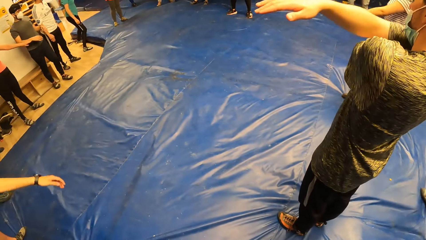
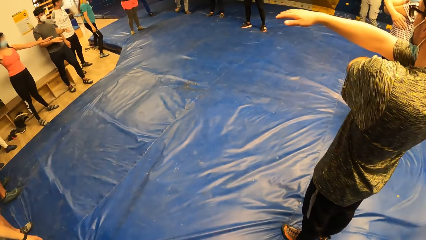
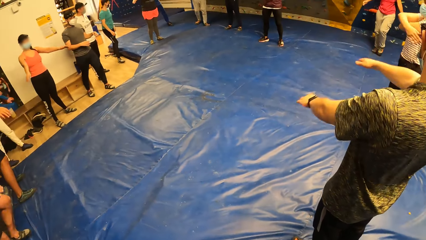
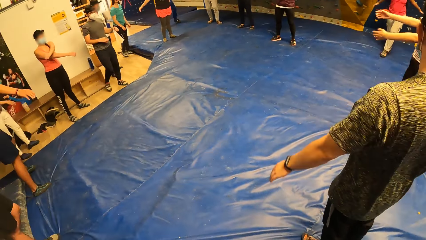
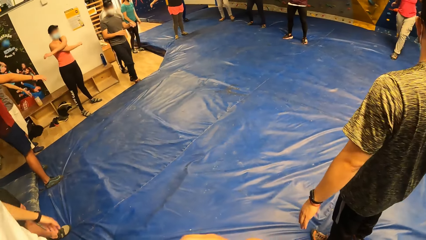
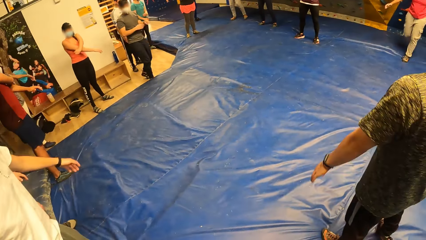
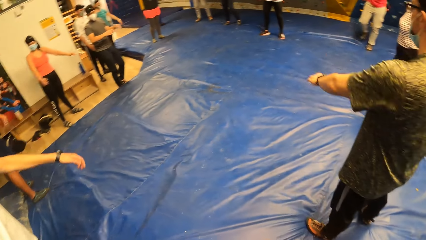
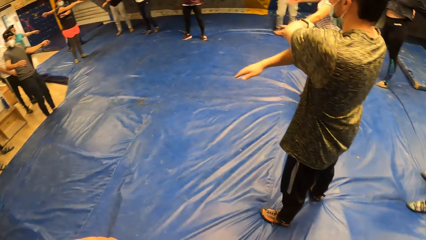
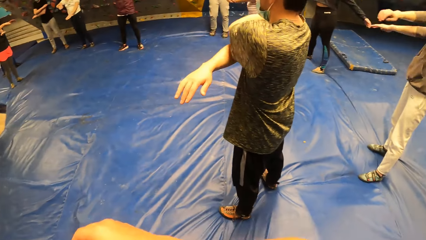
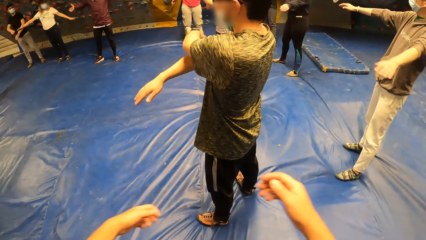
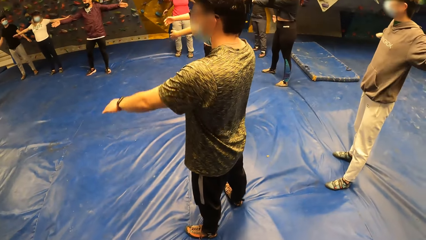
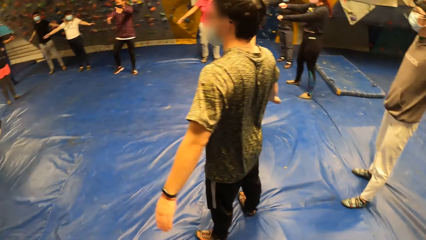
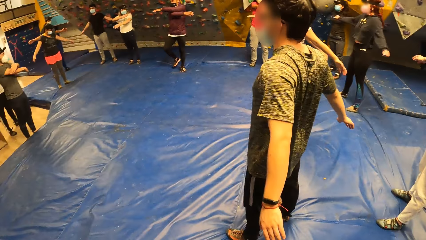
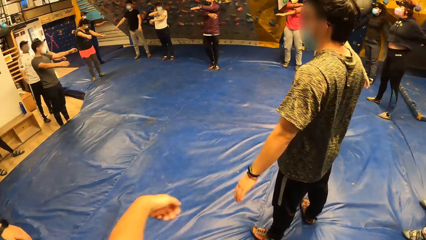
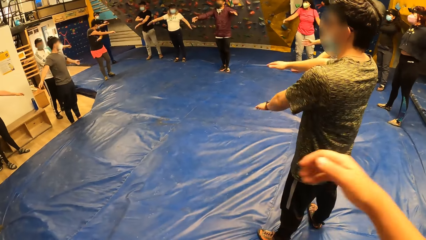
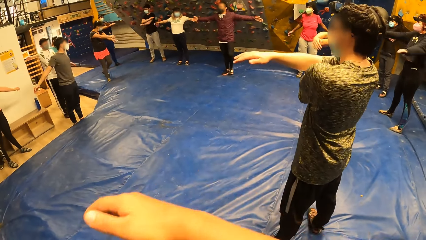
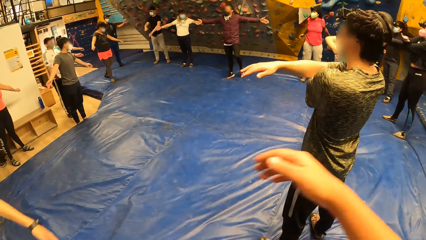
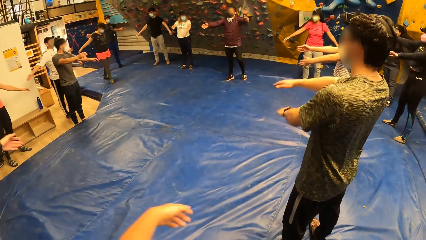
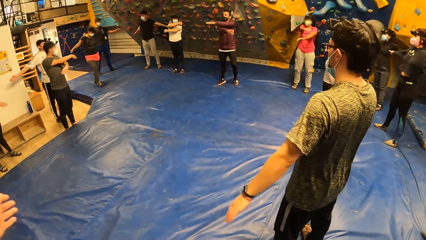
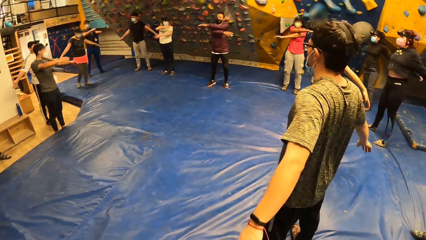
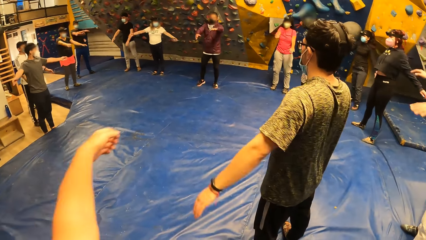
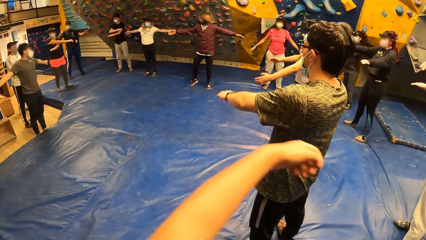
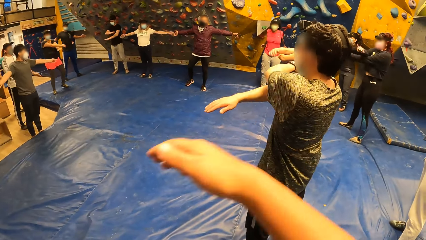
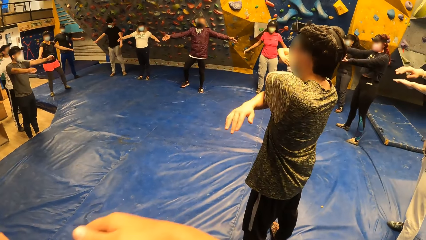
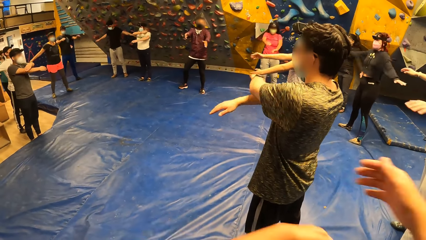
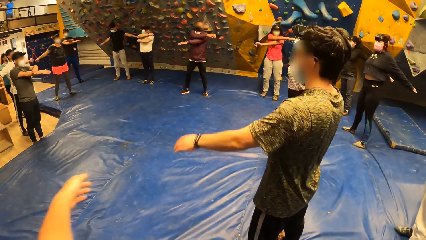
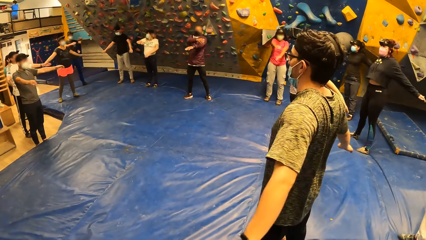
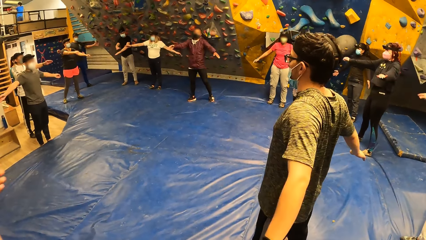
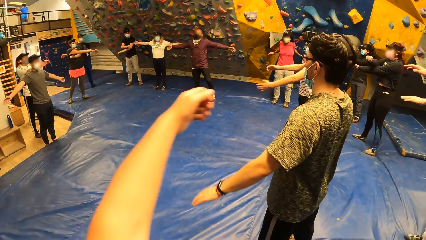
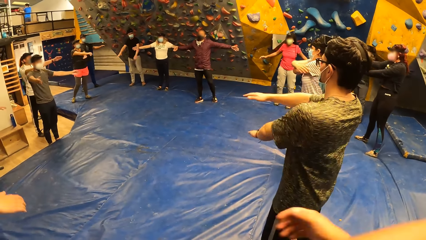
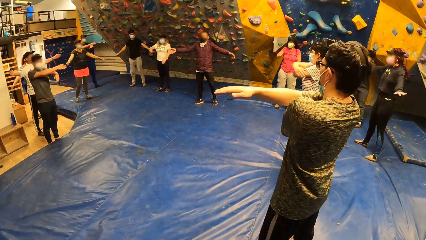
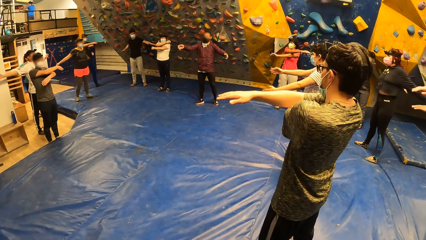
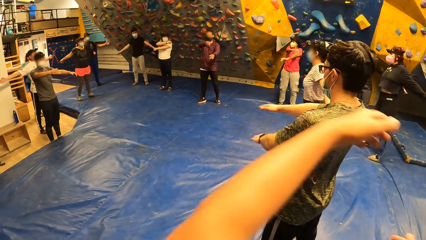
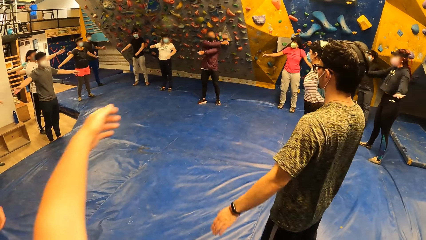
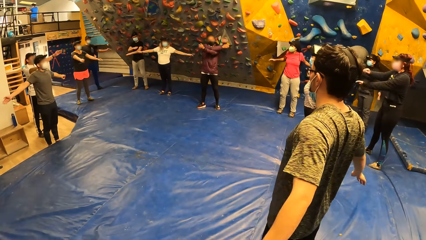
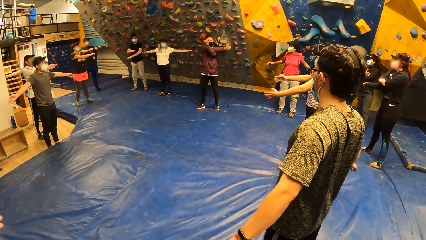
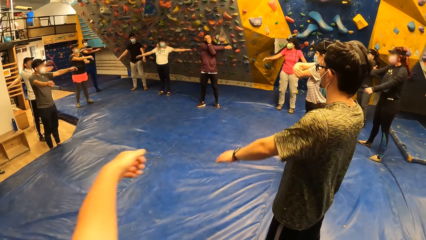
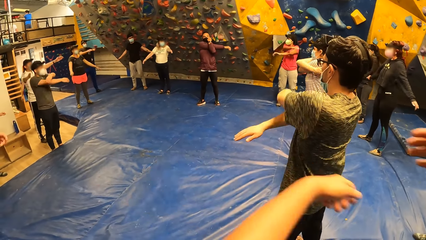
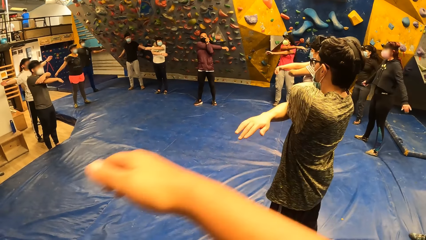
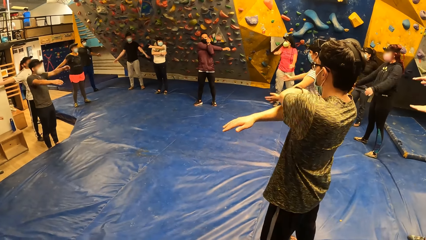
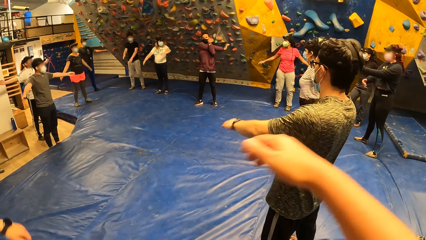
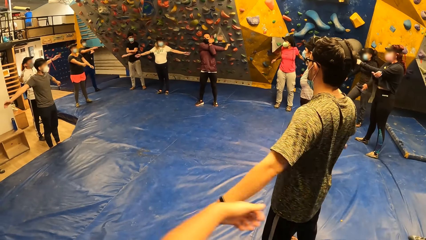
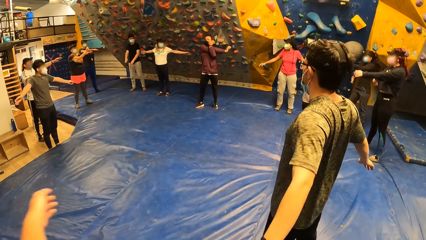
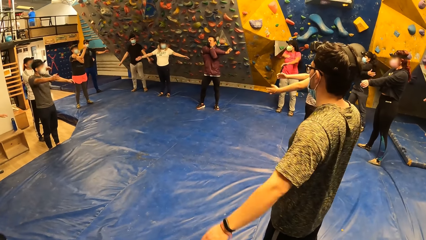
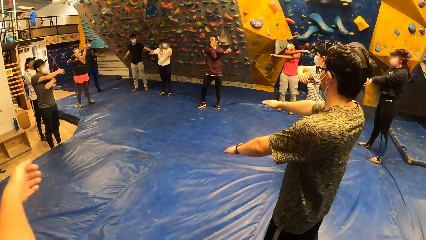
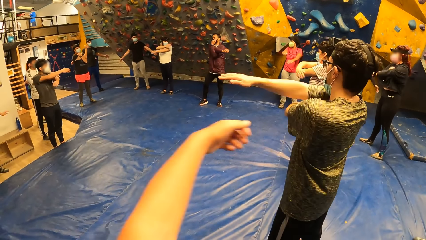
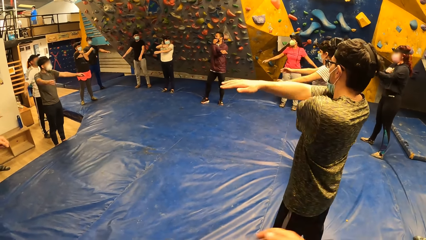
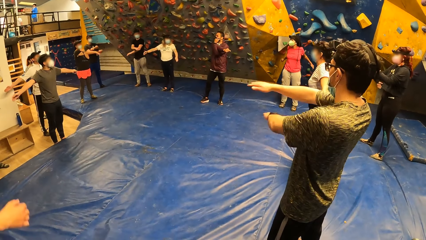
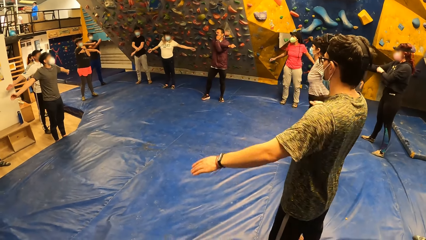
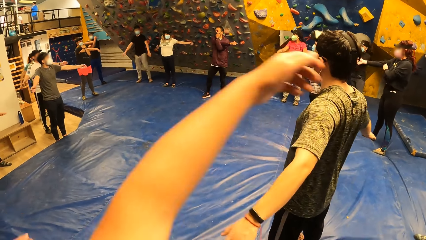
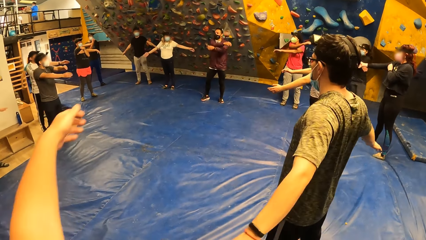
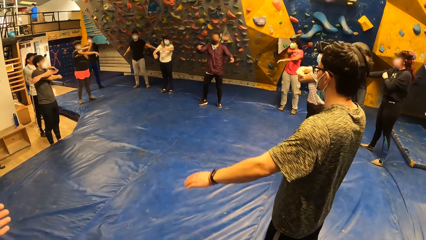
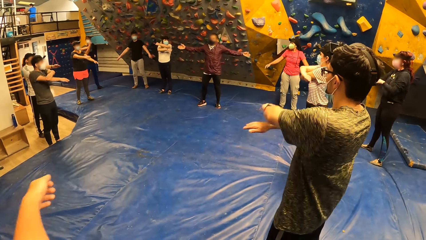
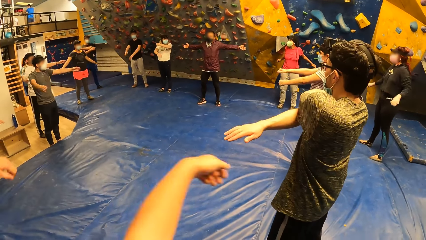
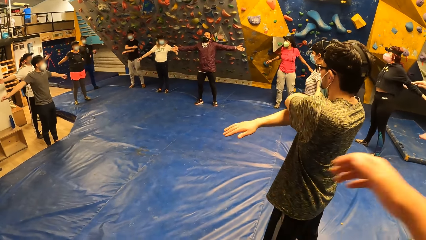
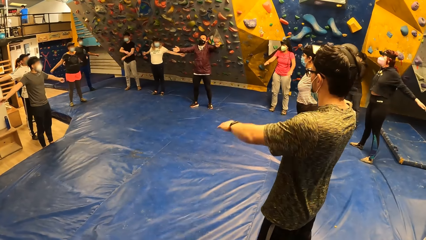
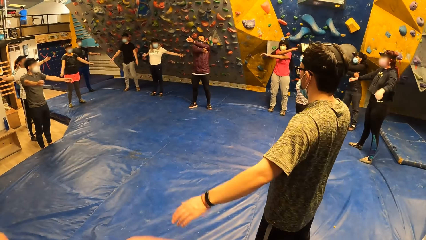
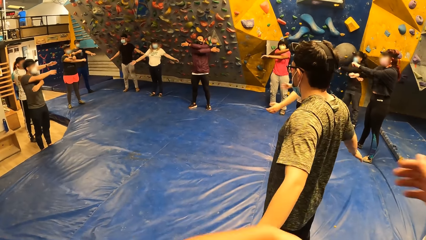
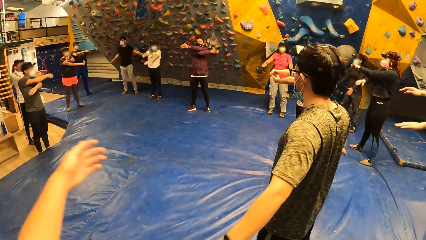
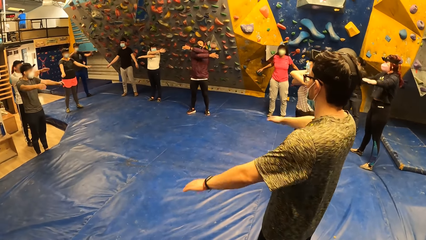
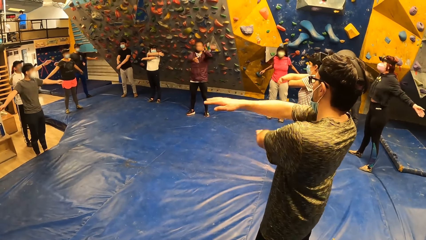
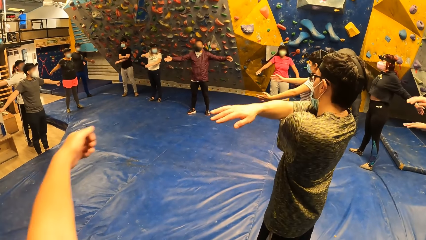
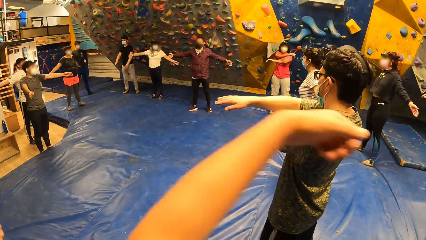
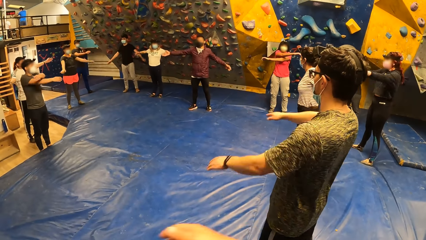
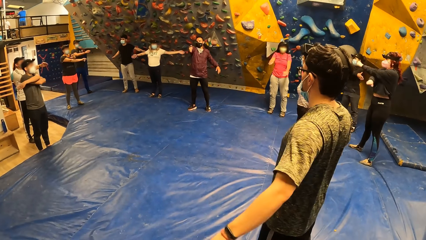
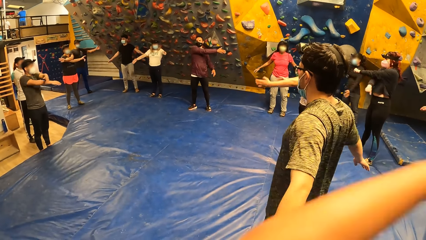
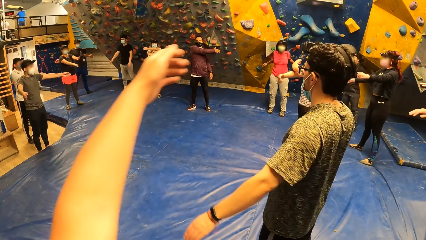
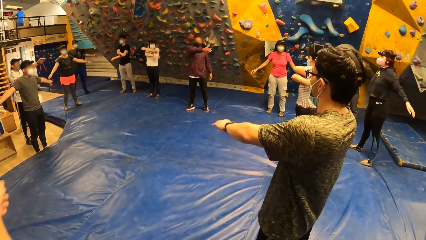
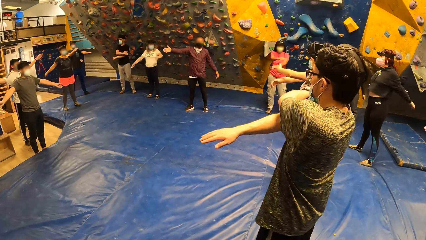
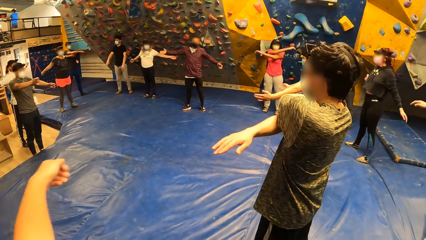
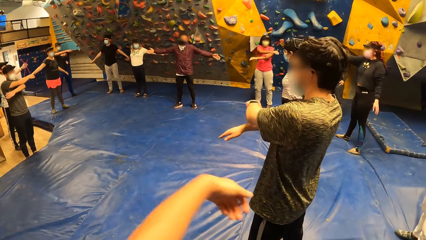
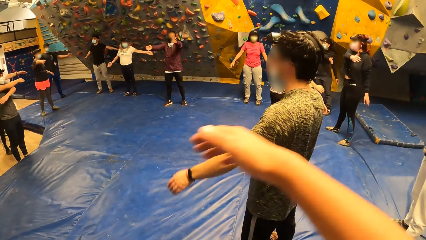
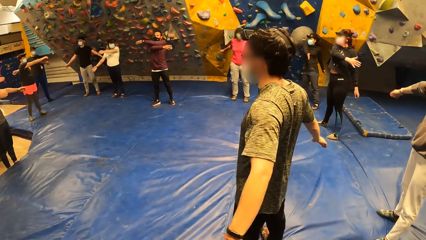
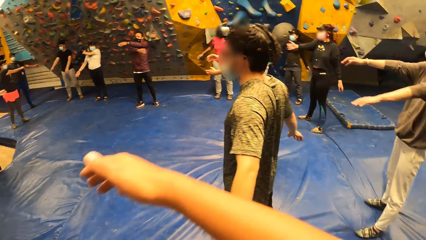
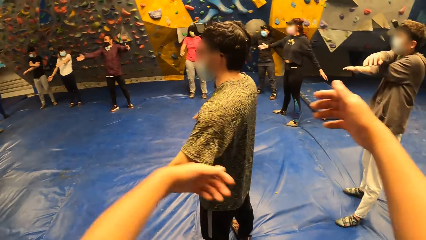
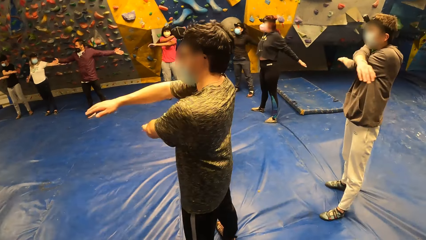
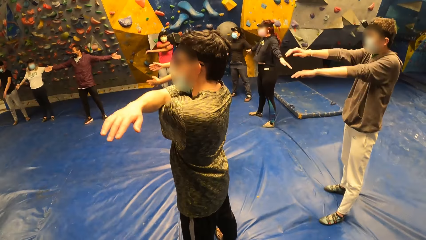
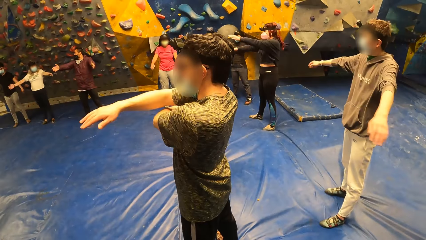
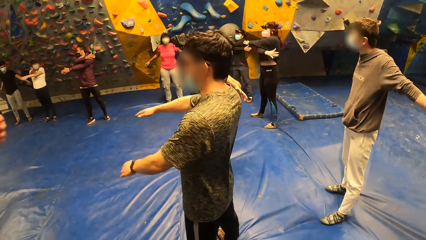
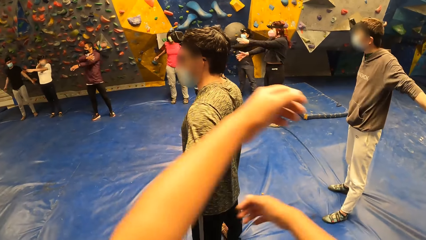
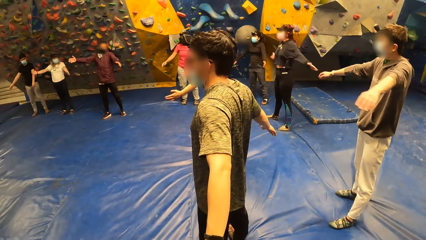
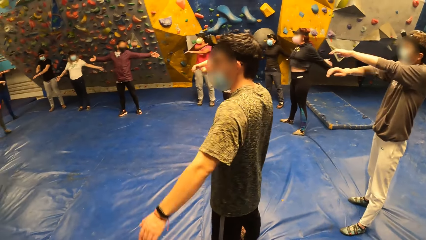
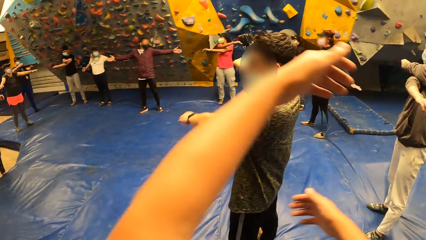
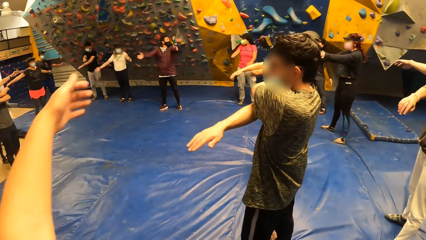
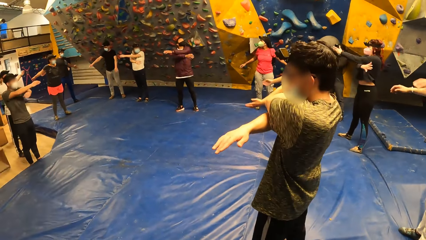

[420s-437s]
The camera wearer crosses his hands. A man crosses his hands. Another man crosses his hands. A third man crosses his hand.
